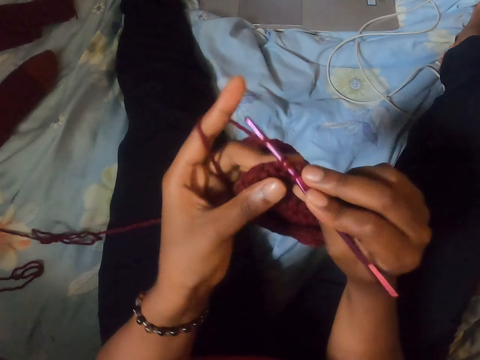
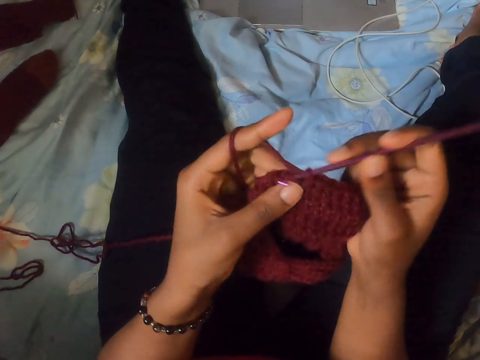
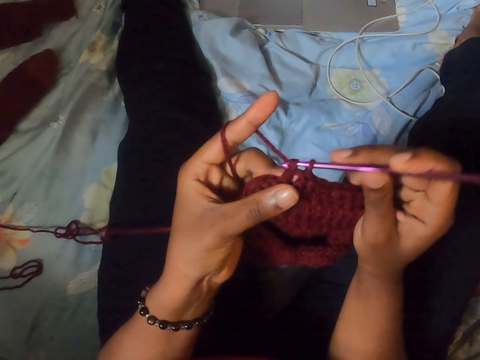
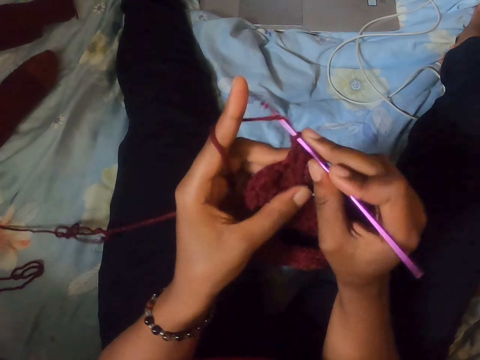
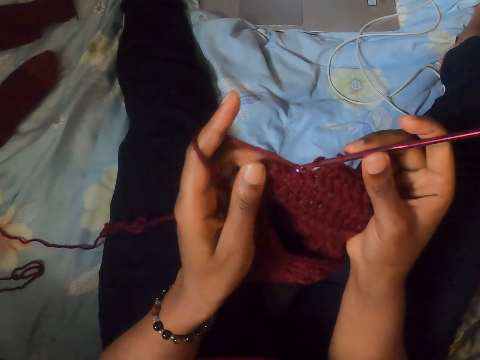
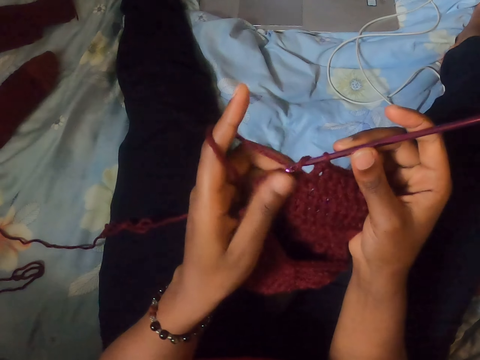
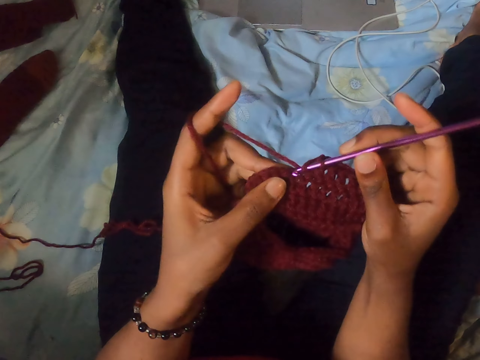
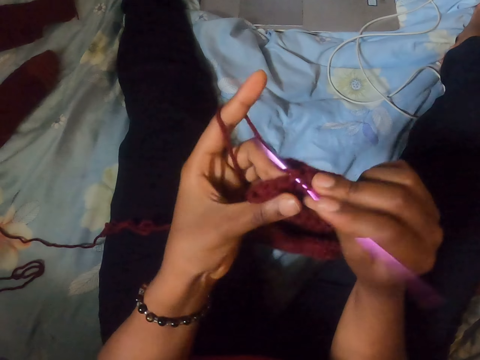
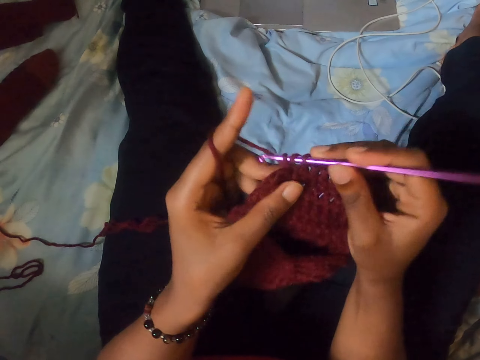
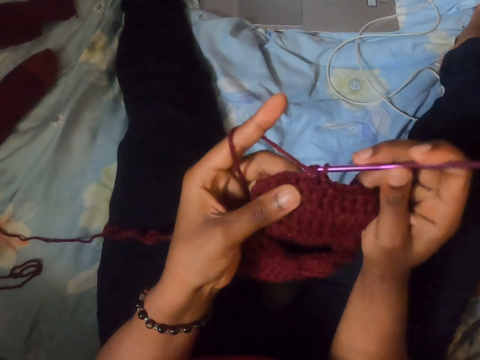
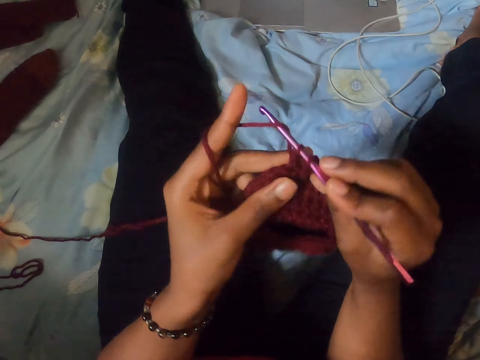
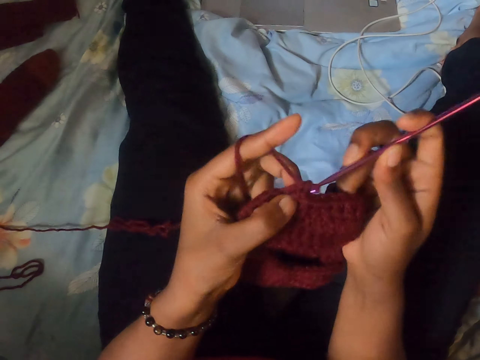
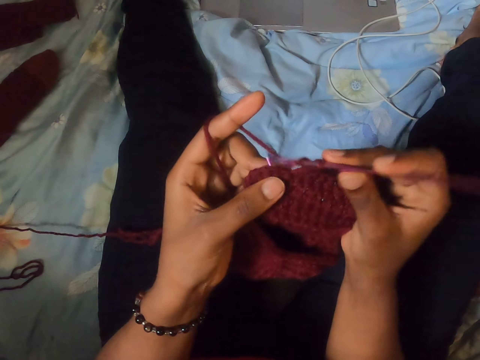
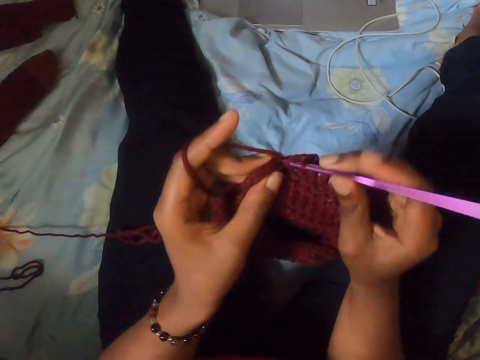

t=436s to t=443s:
The camera wearer rubs the fabric with the thumb. They knit the fabric.

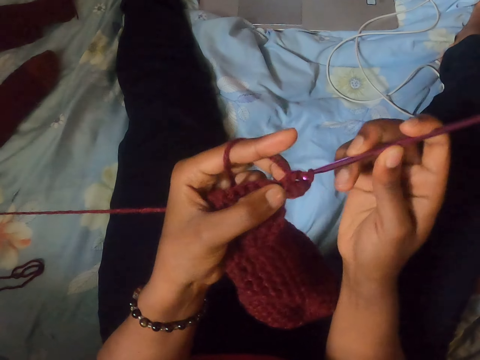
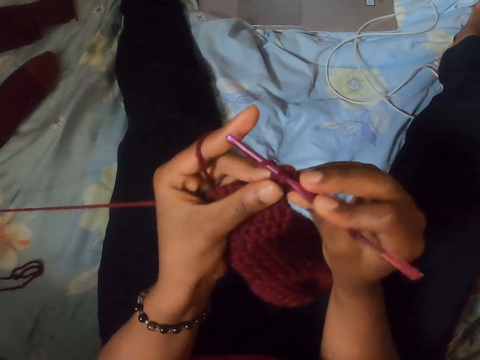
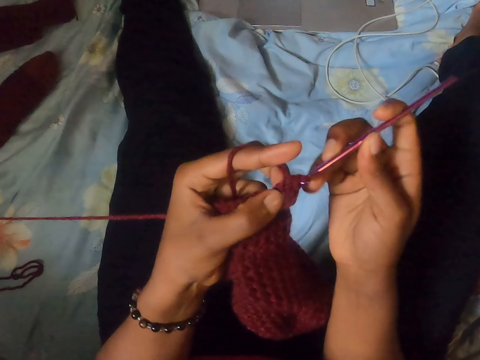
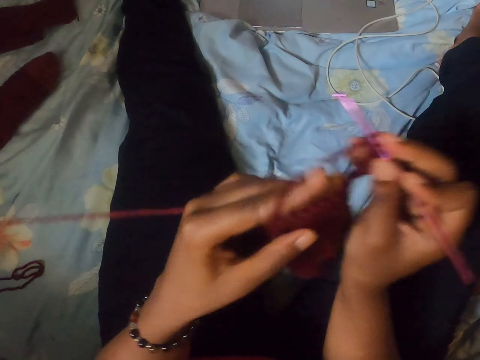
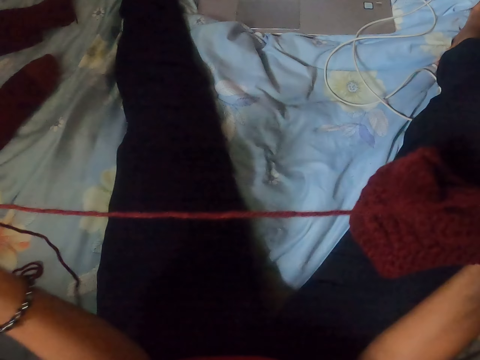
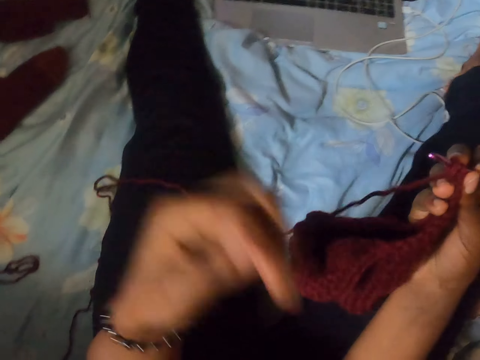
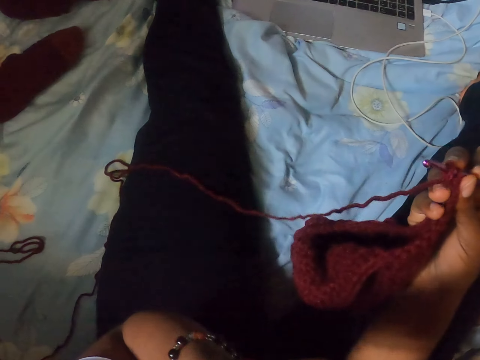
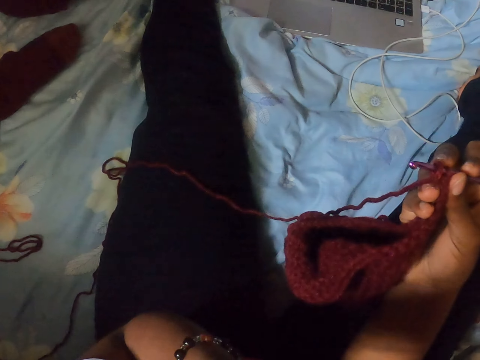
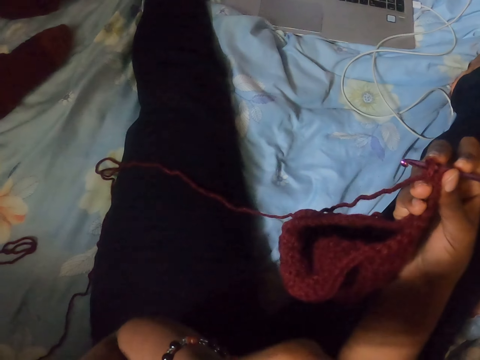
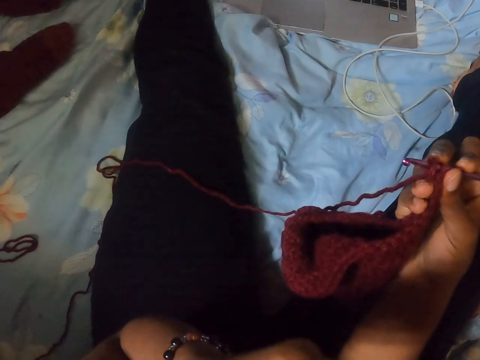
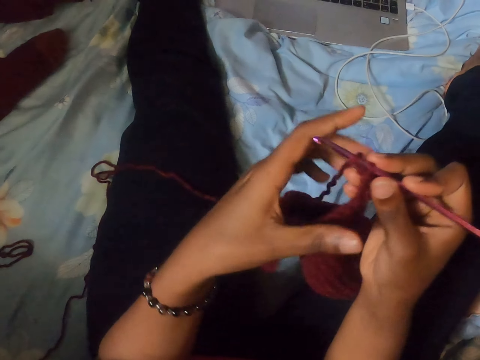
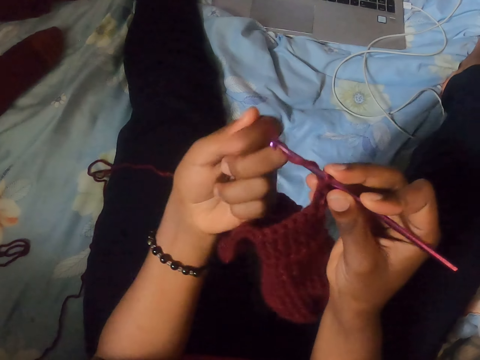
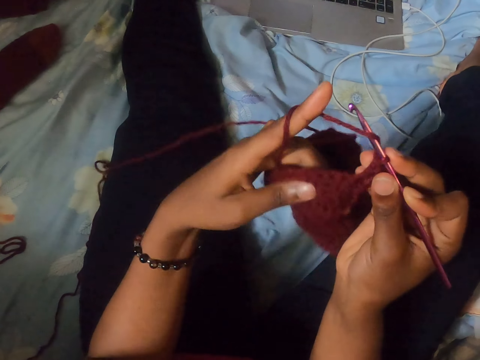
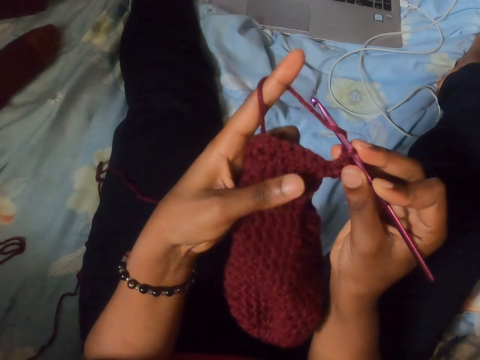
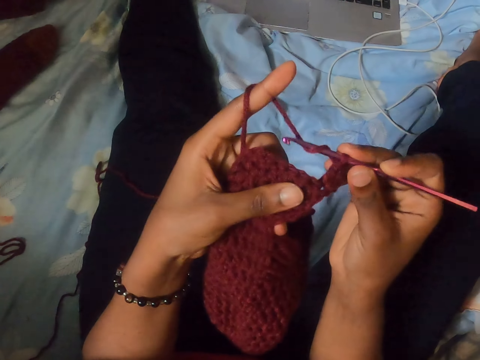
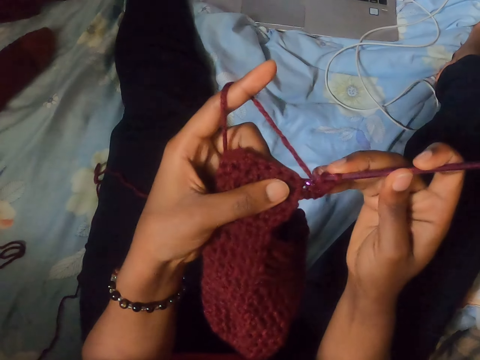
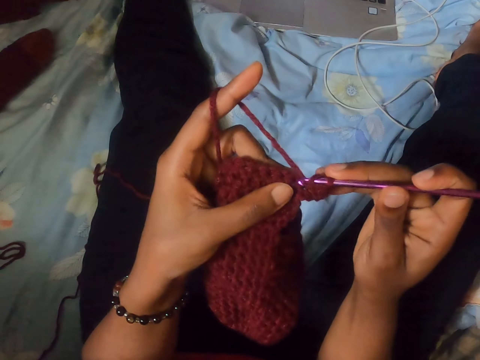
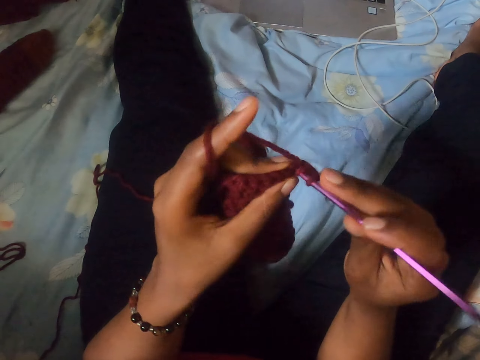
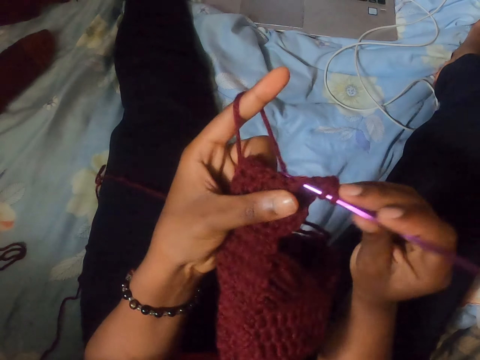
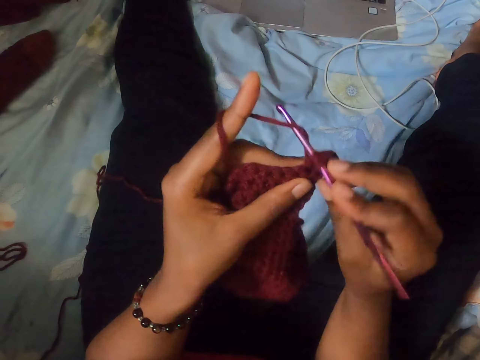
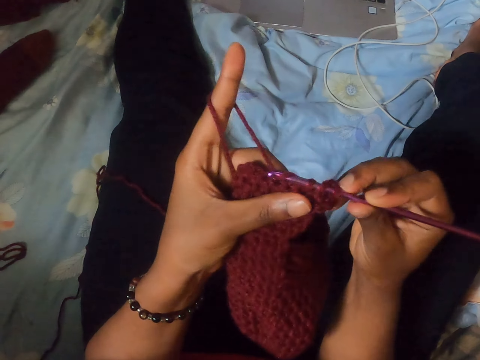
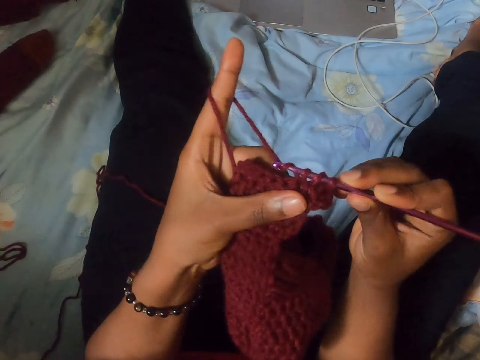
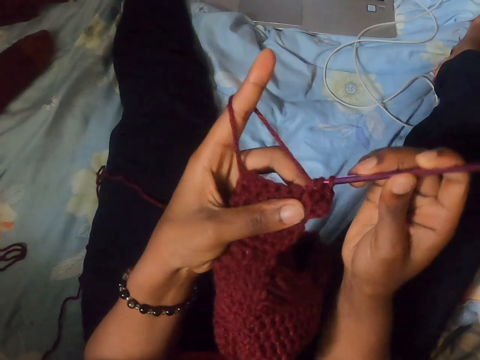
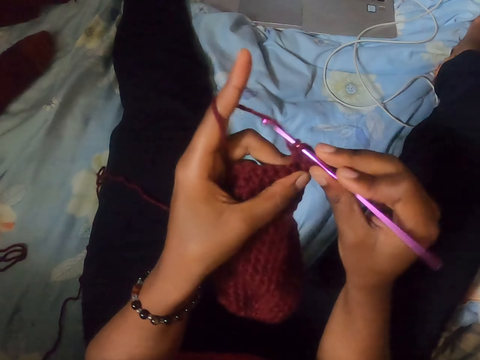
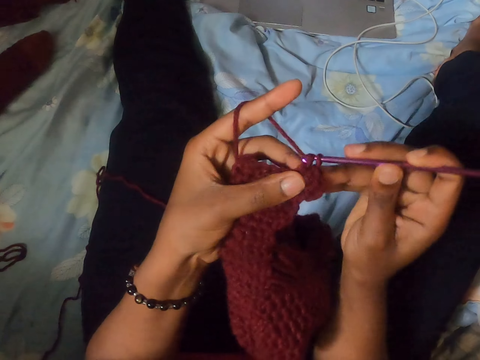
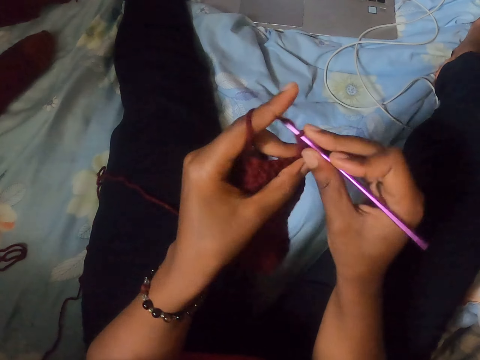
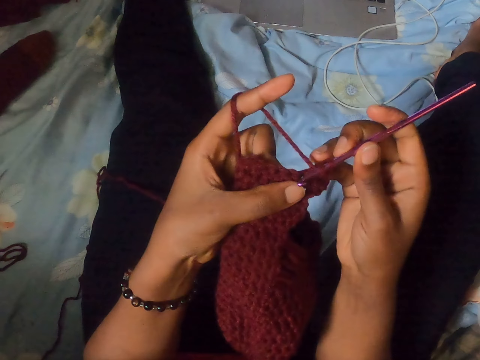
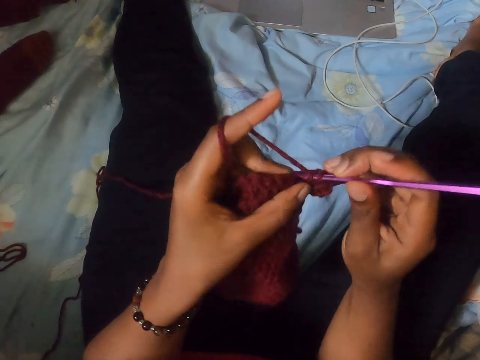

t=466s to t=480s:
The camera wearer adjusts the yarn or thread with her left hand. She lifts the hand. She holds the thread, winds the thread on the finger and holds the fabric. She crochets the yarn with the crochet hook in her right hand.

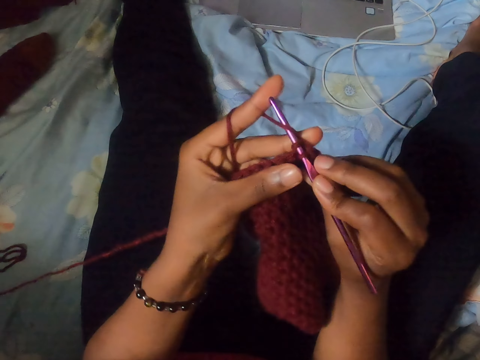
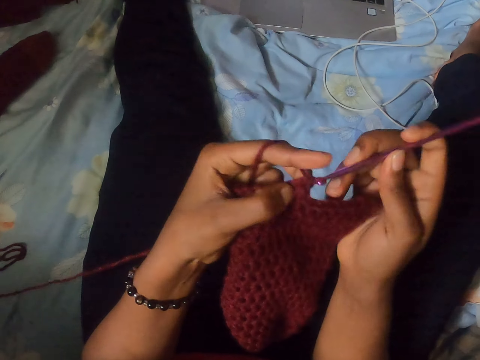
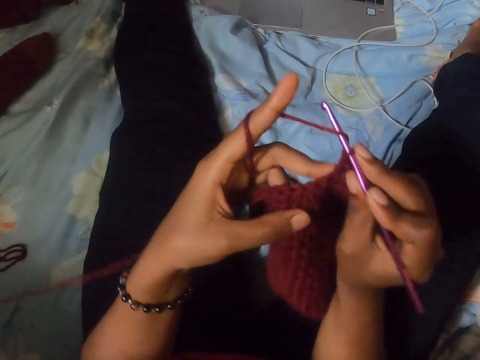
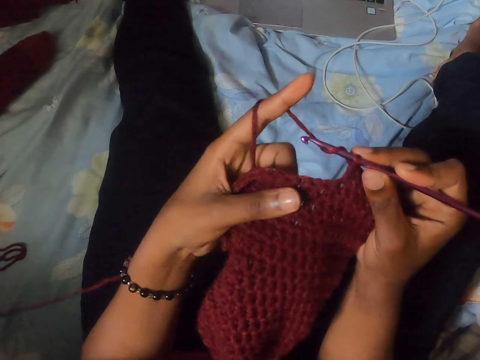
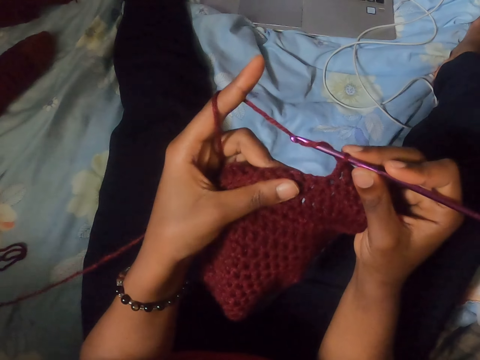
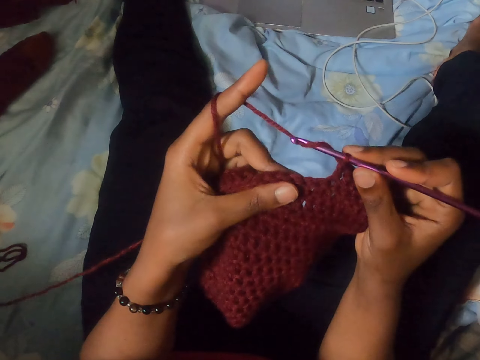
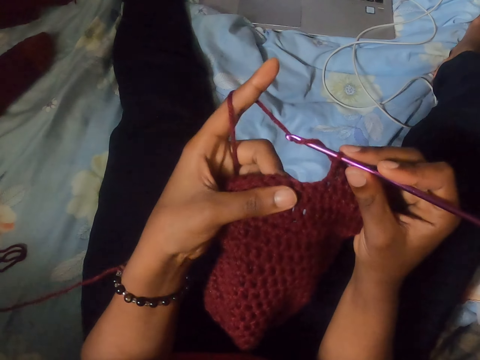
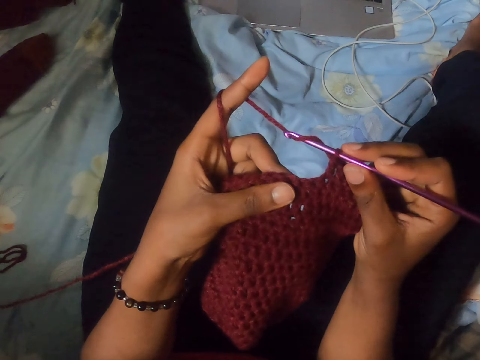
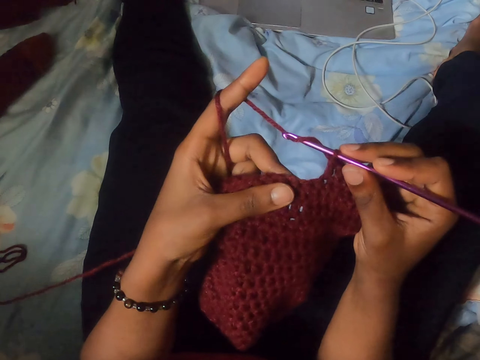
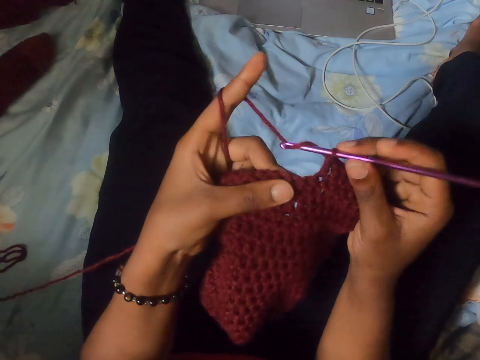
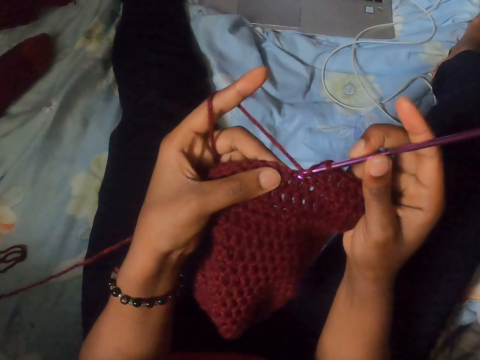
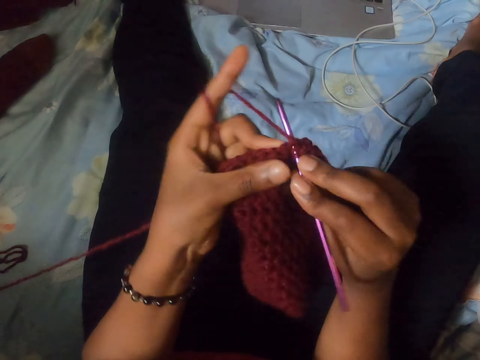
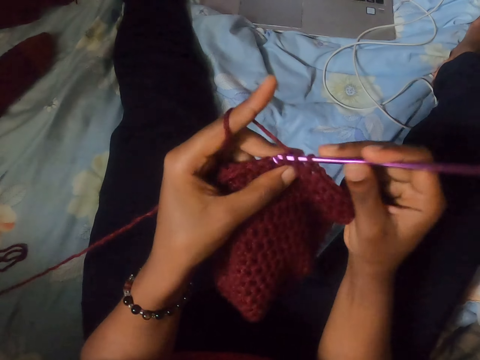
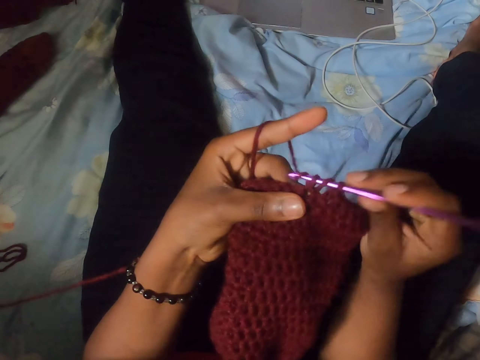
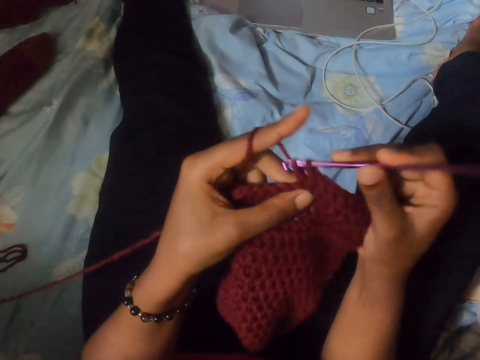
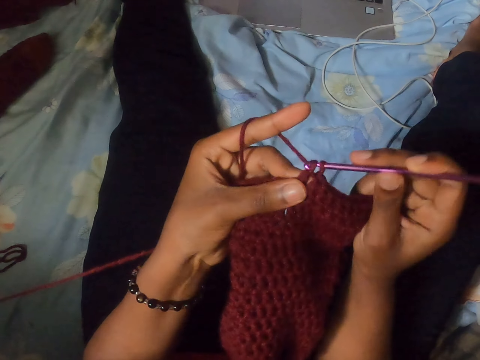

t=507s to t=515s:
The camera wearer rubs the fabric with the finger. She arranges the crocheted yarn with her left hand. She crochets the yarn with the crochet hook in her right hand.
